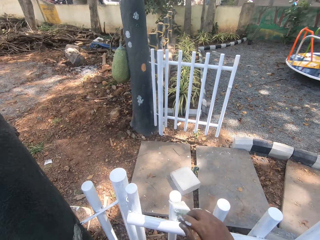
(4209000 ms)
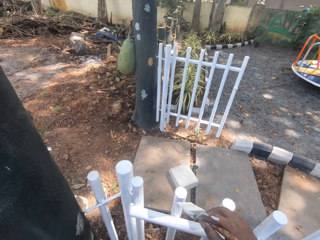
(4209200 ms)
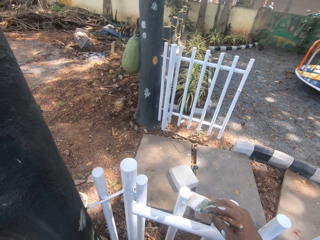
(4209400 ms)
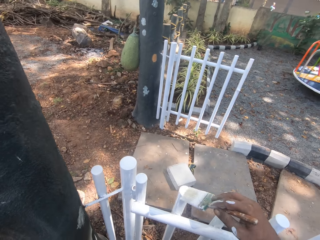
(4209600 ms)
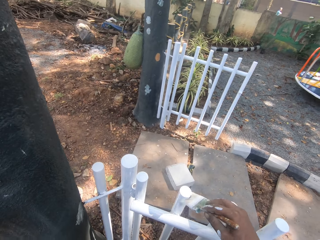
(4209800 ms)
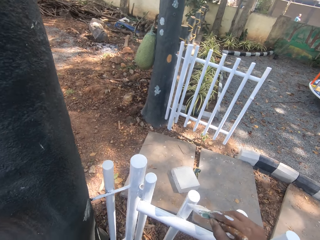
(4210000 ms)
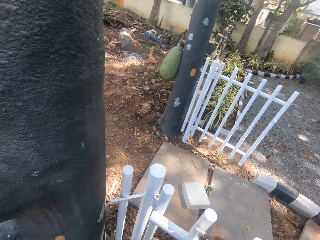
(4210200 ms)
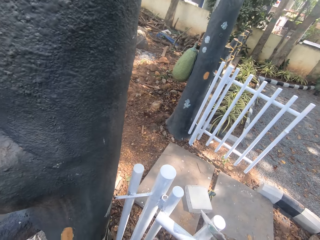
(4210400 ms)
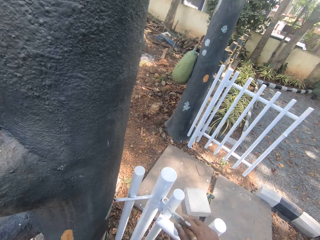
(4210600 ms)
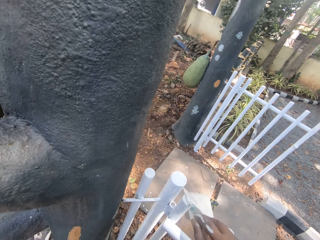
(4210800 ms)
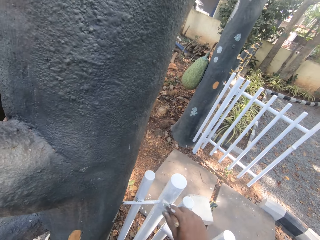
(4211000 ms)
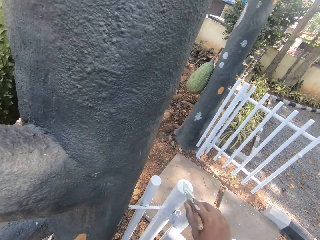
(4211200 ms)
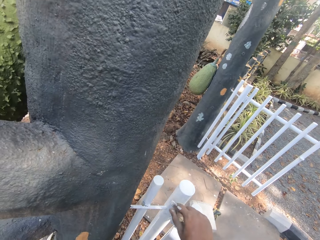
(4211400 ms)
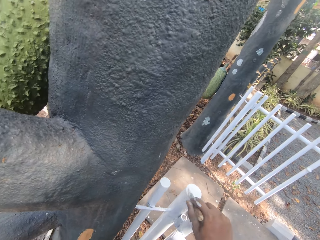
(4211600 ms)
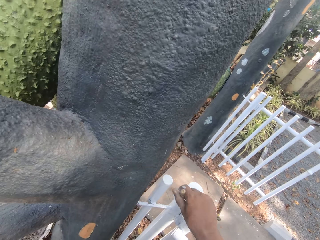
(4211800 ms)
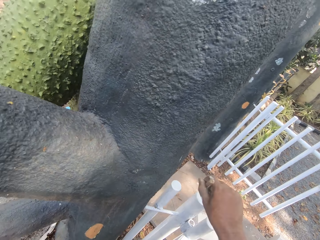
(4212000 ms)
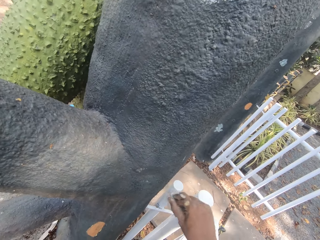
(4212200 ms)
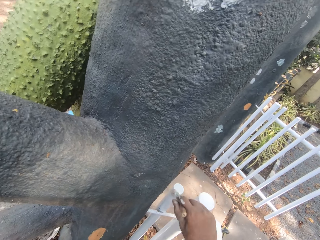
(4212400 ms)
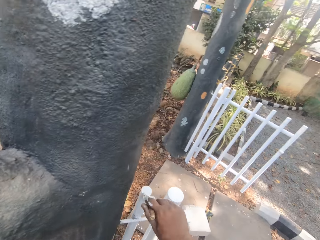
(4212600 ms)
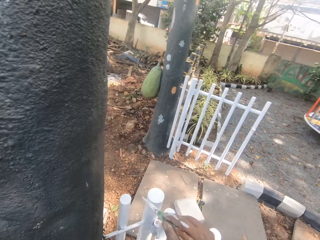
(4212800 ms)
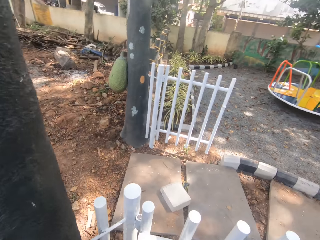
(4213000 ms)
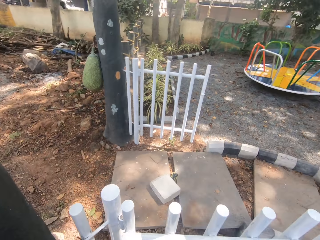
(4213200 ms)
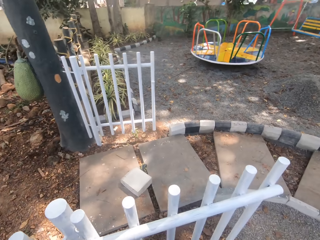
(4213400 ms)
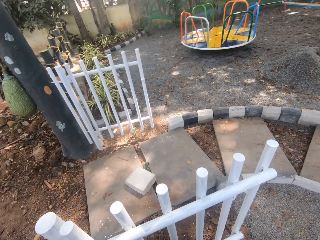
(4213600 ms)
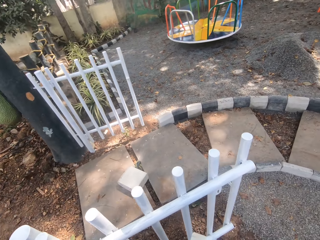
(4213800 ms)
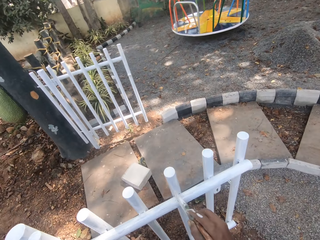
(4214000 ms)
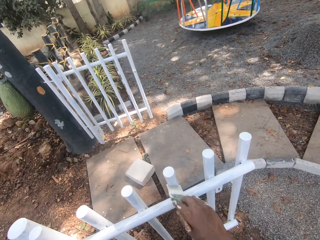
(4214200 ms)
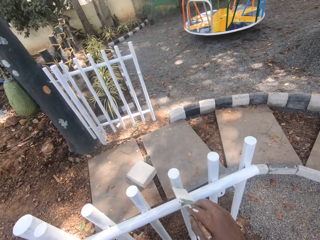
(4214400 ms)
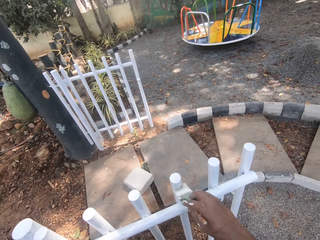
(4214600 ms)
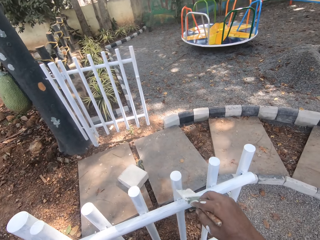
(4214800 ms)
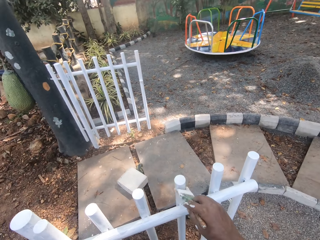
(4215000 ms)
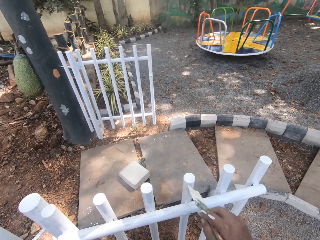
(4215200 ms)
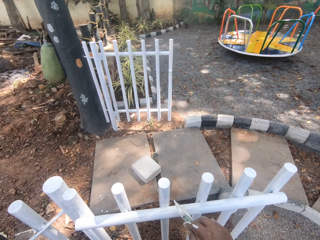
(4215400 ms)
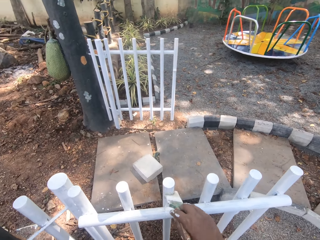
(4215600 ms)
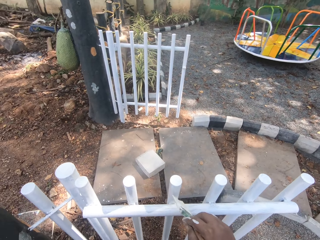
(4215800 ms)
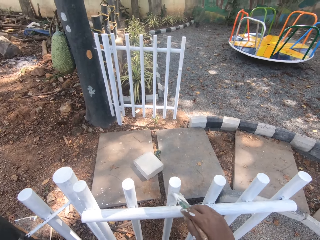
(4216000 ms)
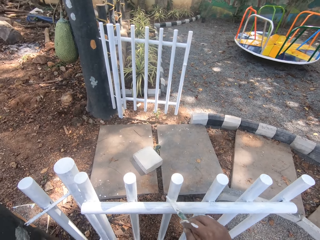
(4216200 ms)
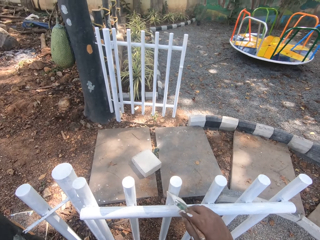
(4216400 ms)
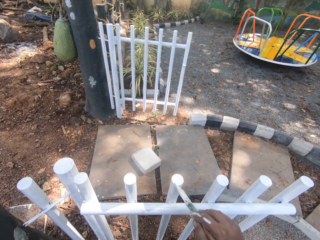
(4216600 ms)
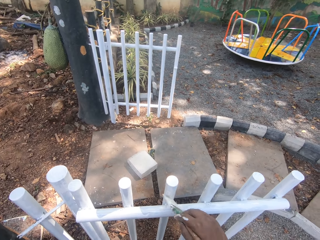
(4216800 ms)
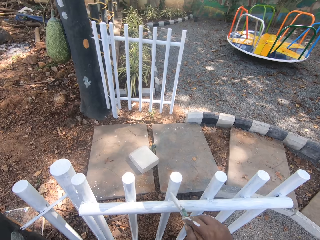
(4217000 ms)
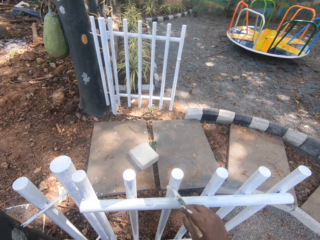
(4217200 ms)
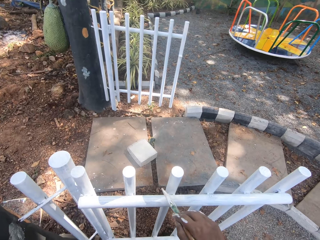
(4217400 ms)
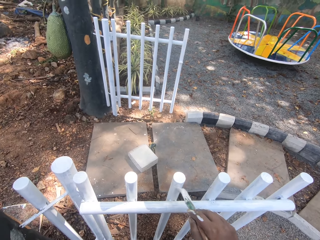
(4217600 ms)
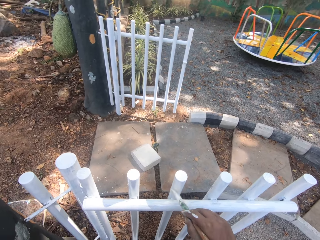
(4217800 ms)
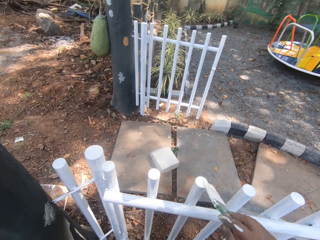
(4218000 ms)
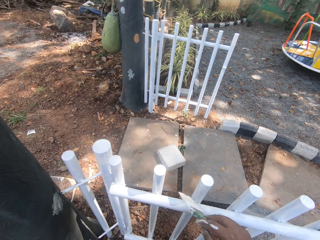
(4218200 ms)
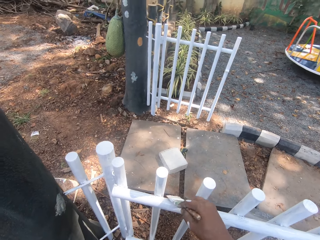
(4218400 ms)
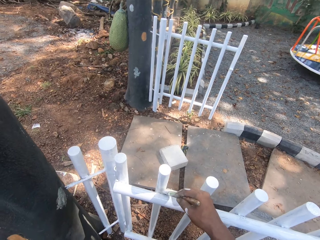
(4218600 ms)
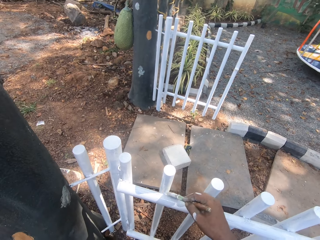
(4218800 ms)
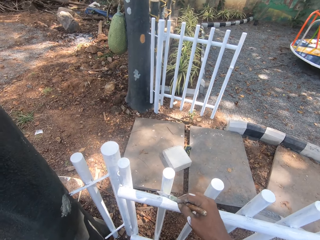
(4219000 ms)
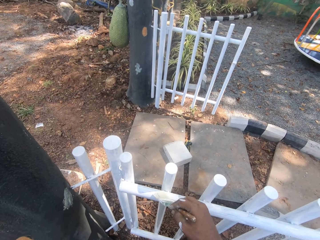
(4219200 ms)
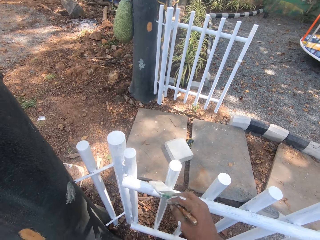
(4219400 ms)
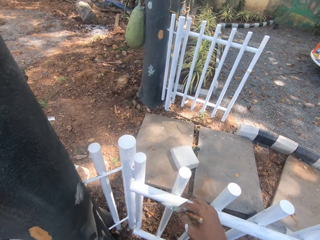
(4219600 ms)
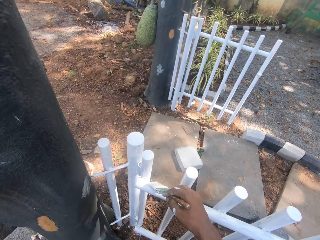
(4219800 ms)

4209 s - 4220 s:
The camera wearer looks around. They paint on the gate.

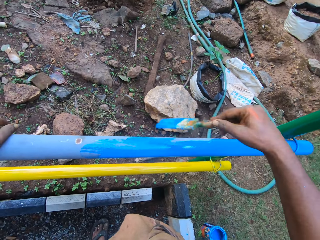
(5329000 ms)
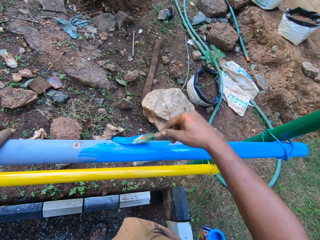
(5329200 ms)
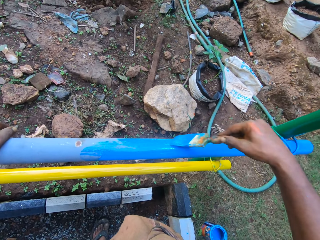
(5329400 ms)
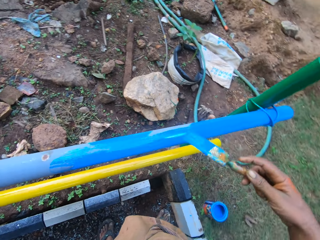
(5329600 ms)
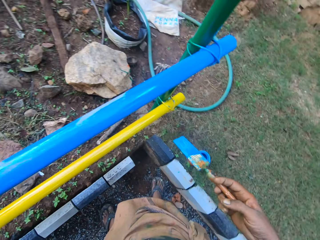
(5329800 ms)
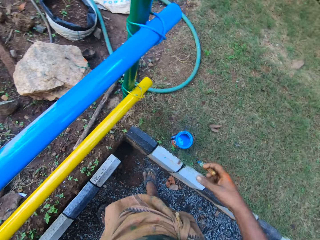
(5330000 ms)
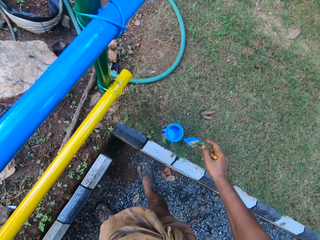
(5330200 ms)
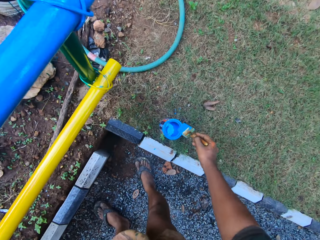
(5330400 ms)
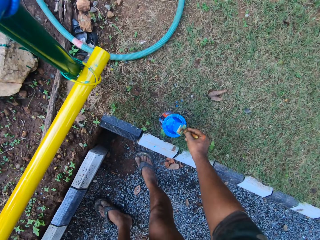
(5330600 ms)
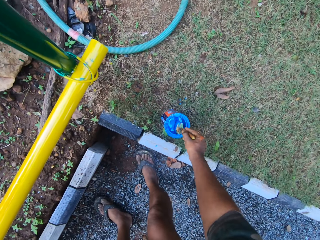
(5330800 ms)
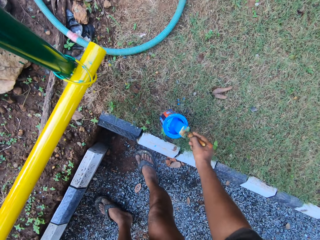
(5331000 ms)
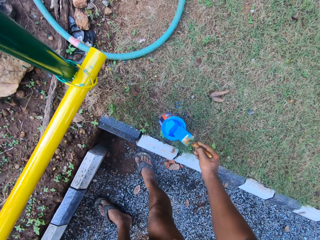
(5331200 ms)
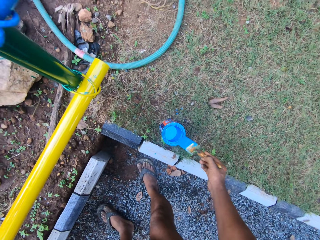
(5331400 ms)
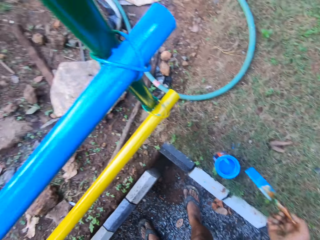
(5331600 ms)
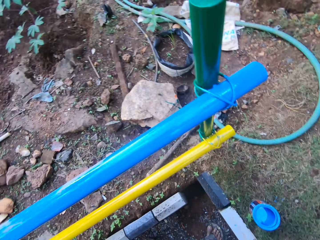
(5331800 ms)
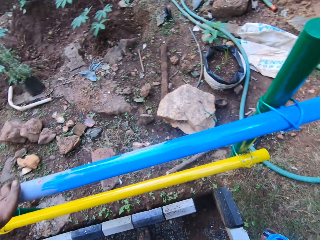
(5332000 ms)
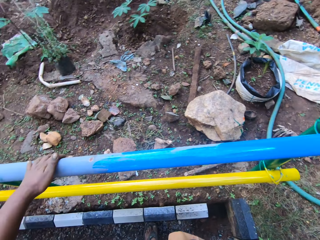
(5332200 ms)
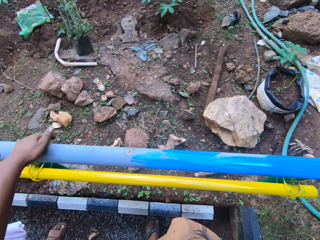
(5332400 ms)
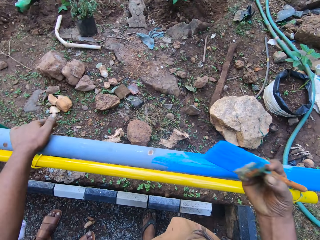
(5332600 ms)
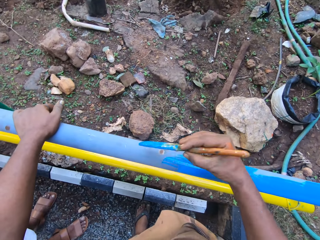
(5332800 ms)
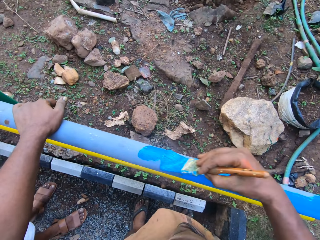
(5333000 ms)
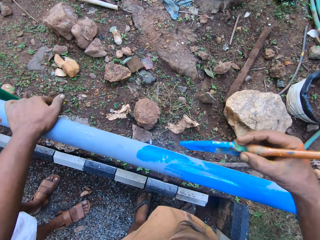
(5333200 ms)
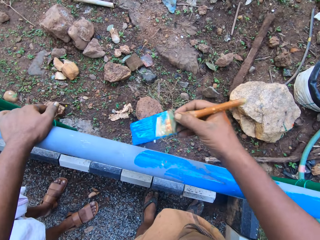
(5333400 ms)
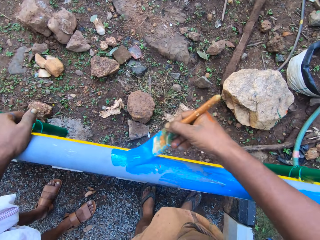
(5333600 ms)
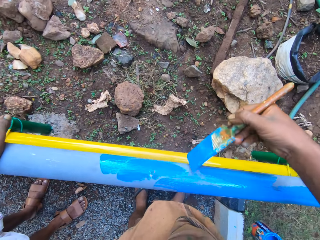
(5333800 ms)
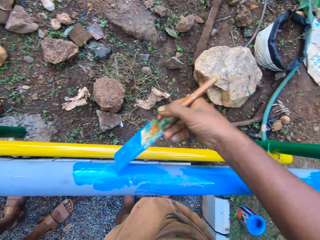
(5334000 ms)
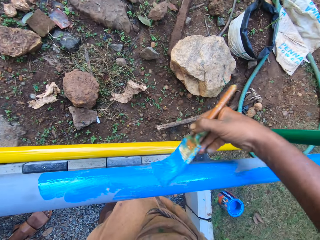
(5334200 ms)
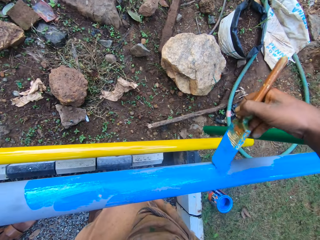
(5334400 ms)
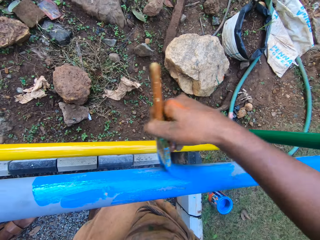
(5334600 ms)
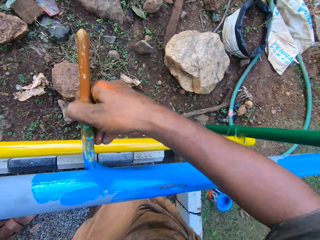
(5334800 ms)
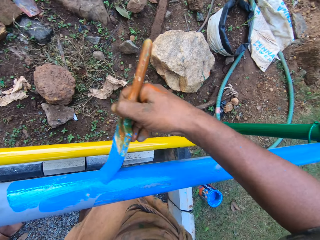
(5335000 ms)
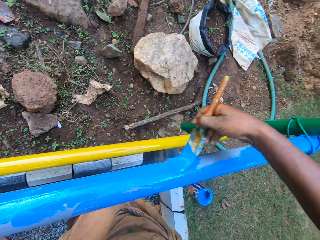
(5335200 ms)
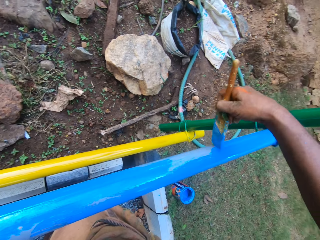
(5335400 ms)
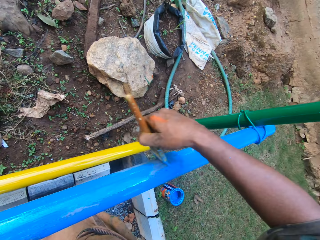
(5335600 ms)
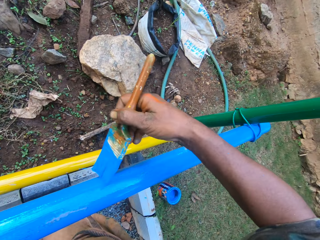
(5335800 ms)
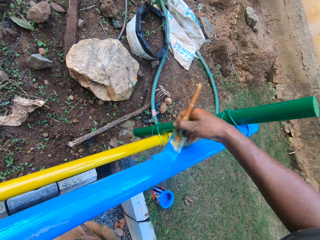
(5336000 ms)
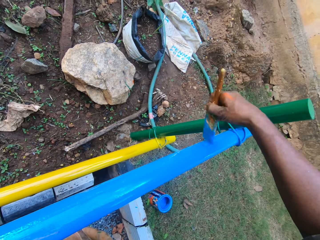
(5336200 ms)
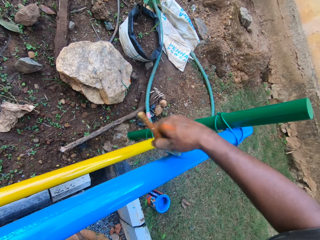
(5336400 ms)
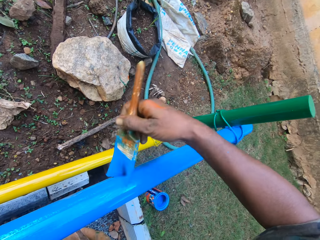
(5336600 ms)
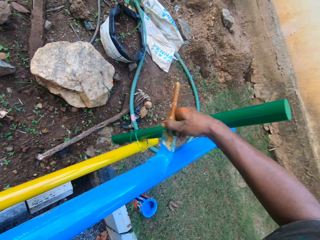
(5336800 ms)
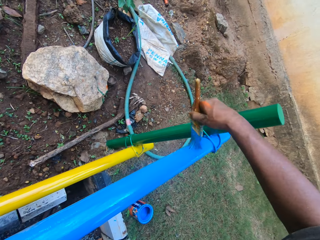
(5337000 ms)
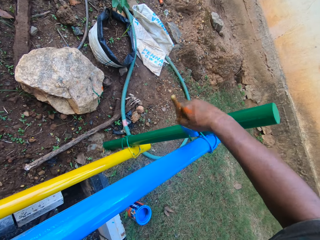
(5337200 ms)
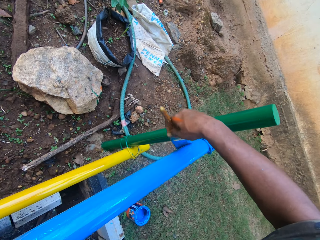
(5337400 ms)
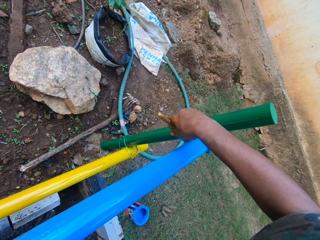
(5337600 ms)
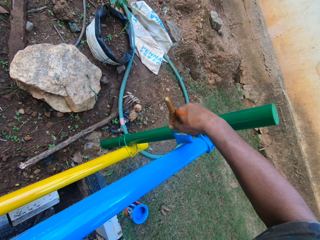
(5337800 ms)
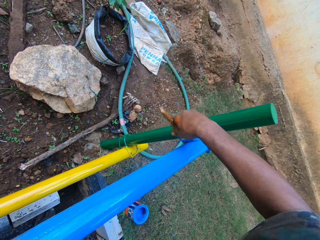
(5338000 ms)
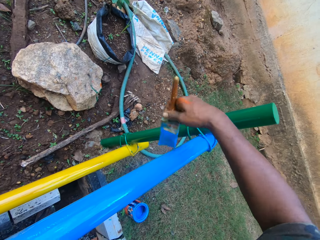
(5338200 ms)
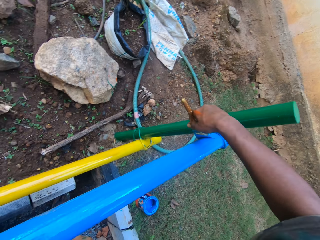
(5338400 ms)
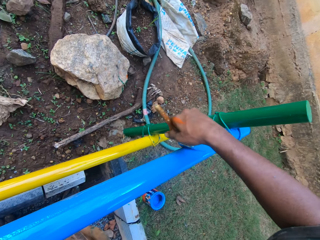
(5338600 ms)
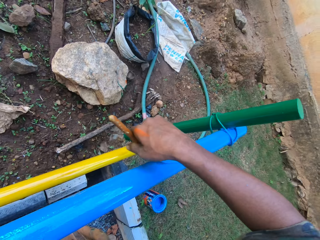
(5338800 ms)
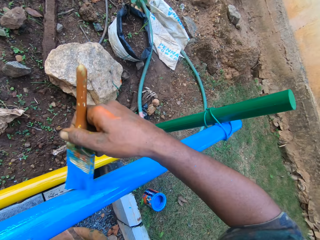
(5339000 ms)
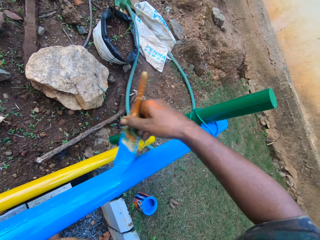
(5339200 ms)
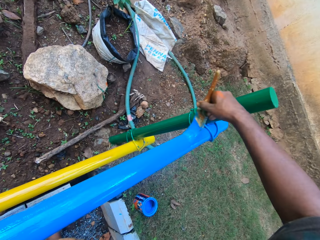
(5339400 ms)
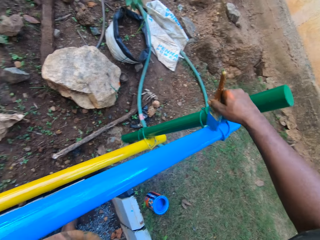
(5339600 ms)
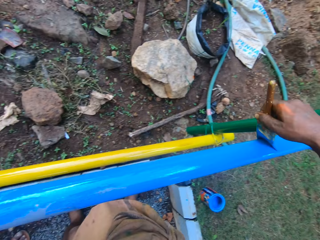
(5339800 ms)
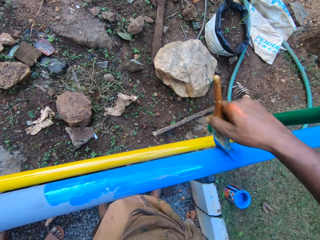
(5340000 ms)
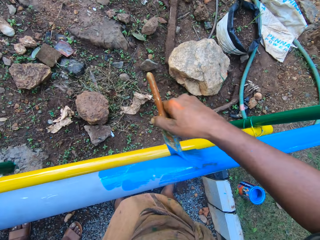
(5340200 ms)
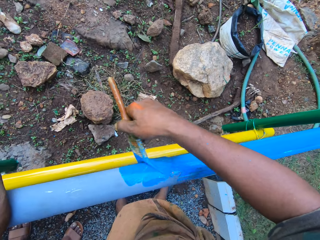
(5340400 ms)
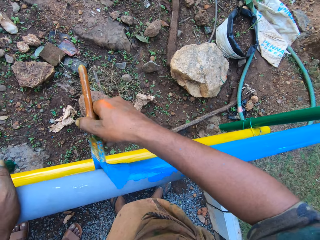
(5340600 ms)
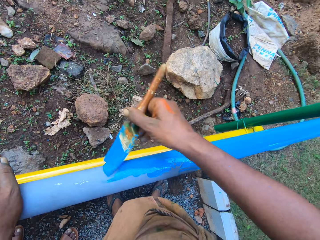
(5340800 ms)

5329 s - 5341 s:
The camera wearer dips the paint brush in the paint can. They paint the metal rod.
